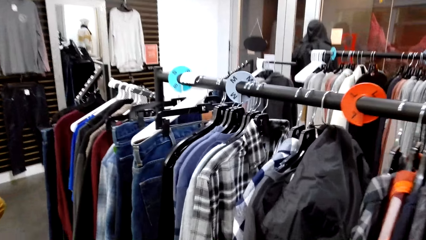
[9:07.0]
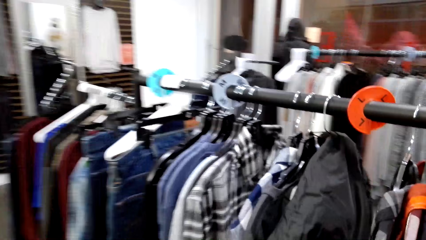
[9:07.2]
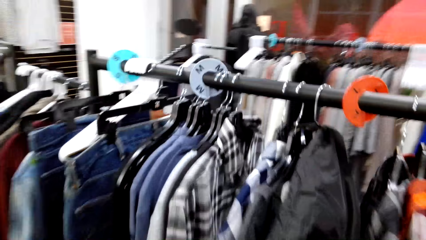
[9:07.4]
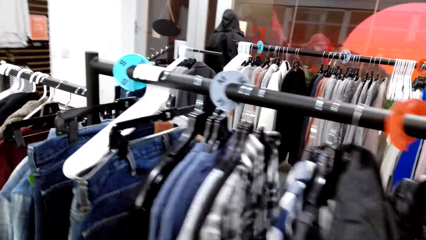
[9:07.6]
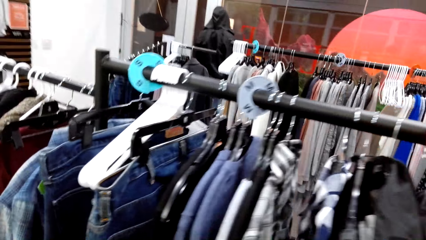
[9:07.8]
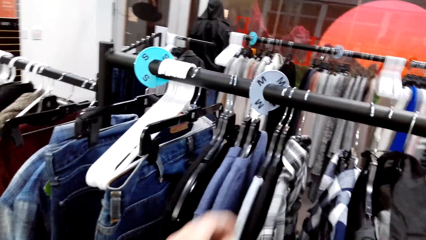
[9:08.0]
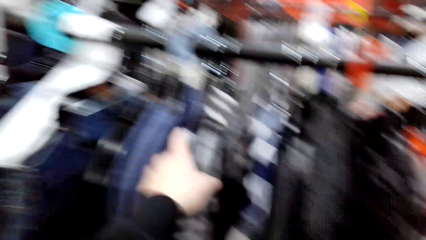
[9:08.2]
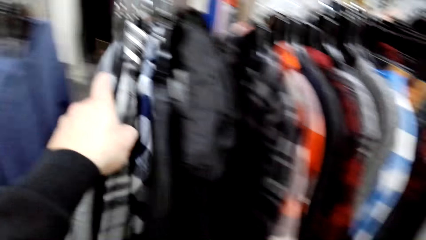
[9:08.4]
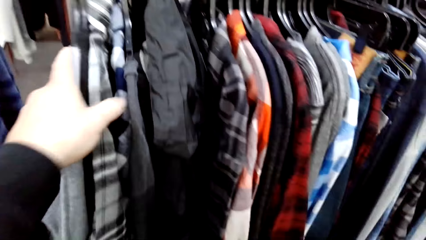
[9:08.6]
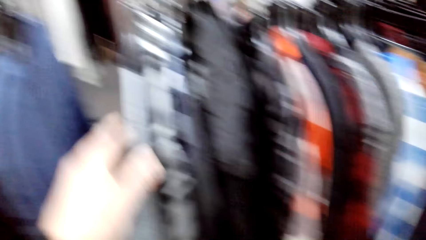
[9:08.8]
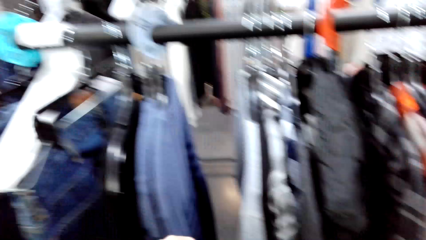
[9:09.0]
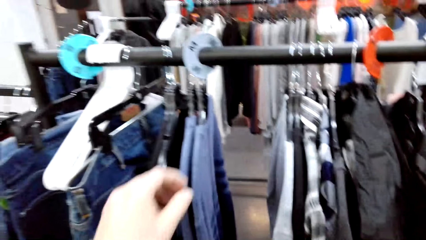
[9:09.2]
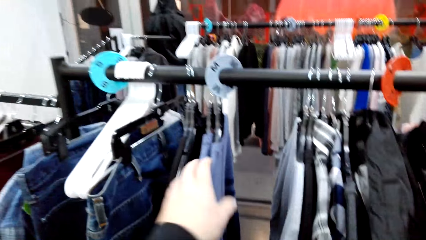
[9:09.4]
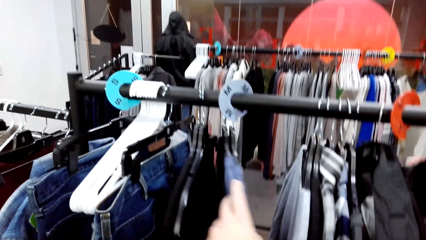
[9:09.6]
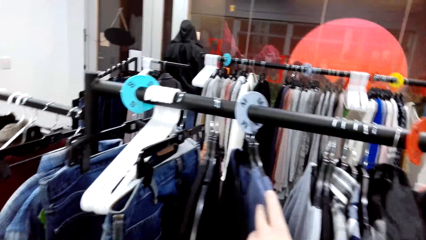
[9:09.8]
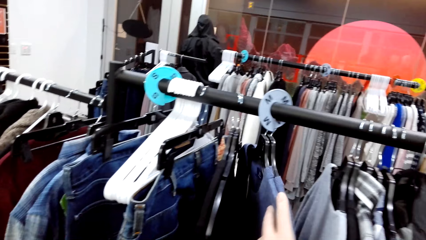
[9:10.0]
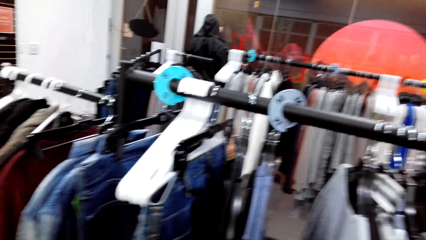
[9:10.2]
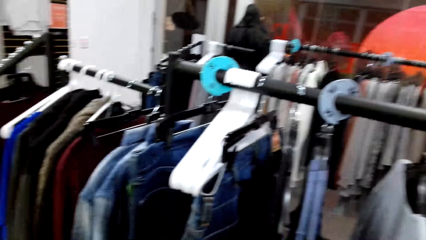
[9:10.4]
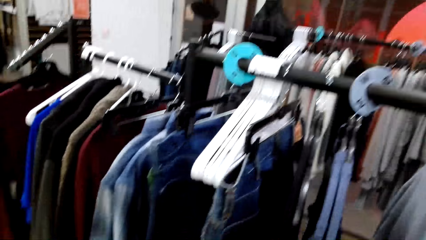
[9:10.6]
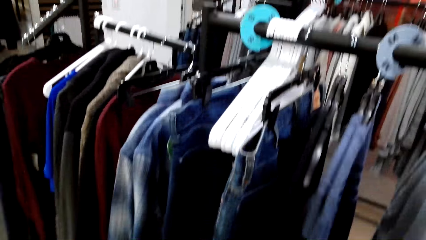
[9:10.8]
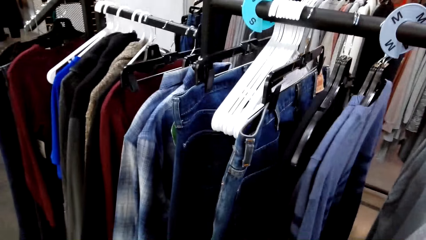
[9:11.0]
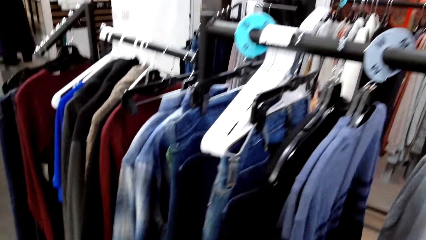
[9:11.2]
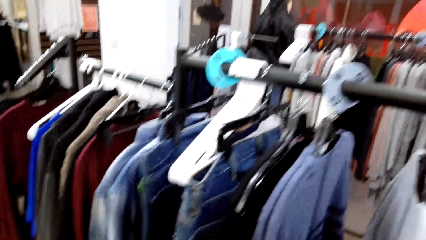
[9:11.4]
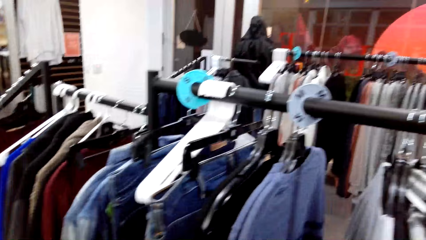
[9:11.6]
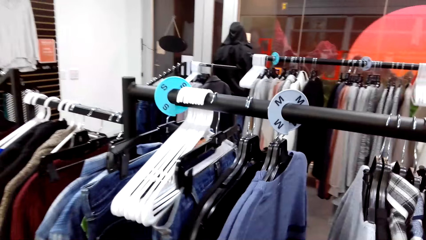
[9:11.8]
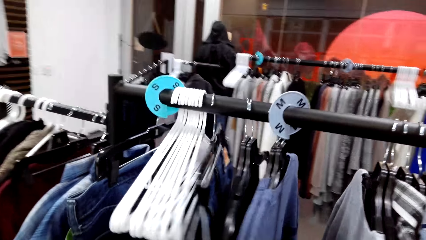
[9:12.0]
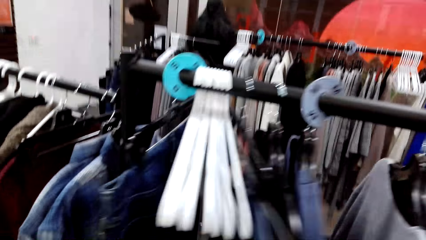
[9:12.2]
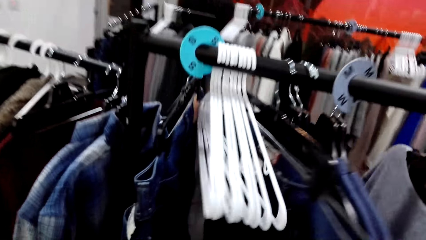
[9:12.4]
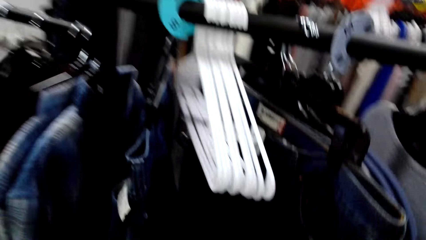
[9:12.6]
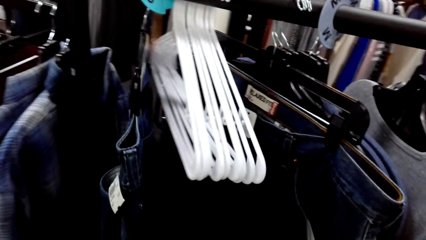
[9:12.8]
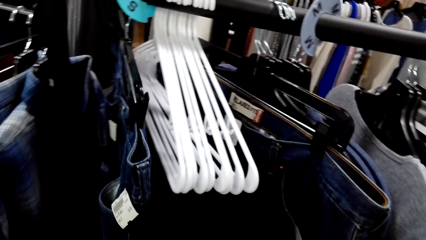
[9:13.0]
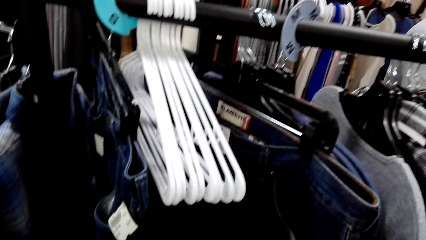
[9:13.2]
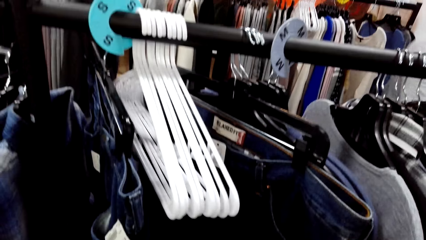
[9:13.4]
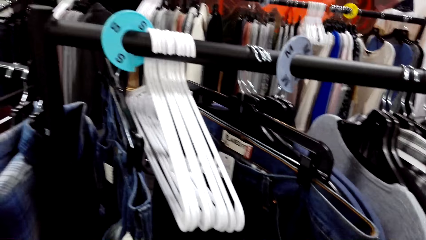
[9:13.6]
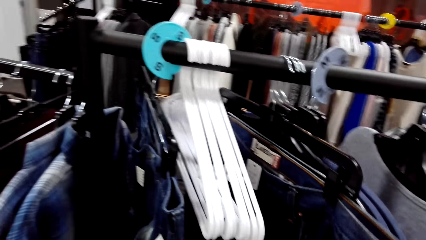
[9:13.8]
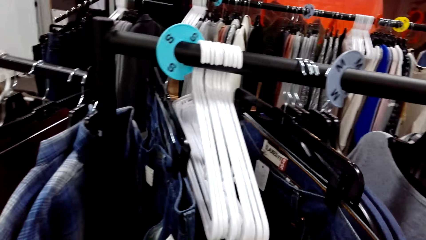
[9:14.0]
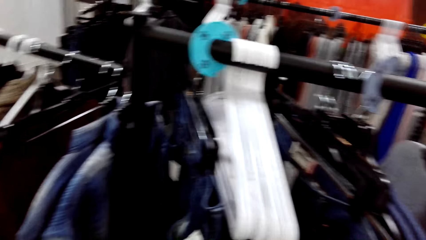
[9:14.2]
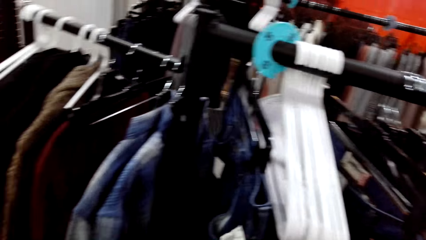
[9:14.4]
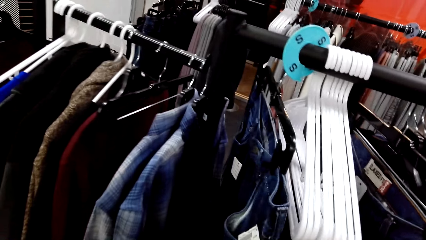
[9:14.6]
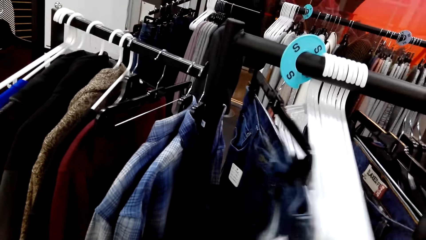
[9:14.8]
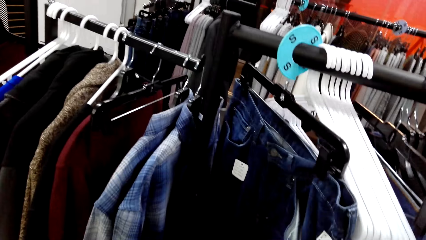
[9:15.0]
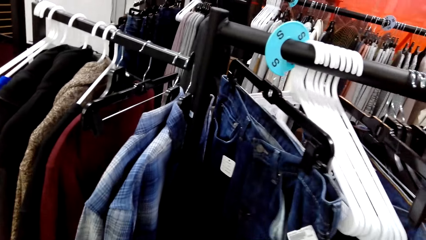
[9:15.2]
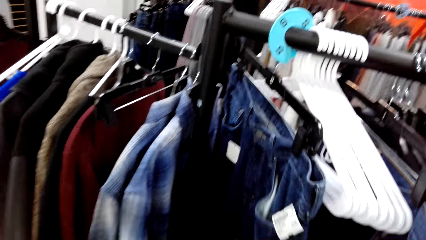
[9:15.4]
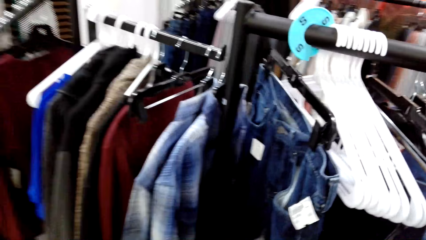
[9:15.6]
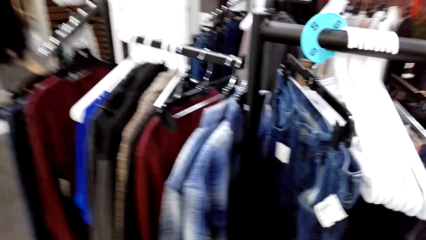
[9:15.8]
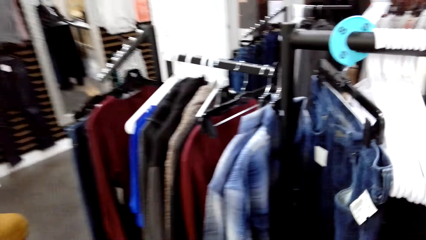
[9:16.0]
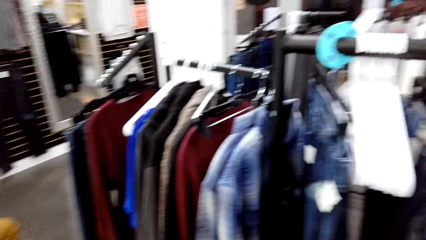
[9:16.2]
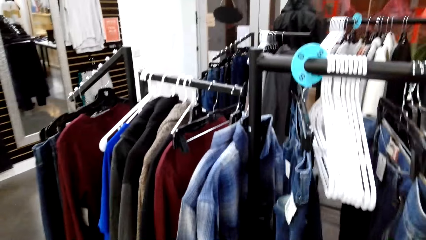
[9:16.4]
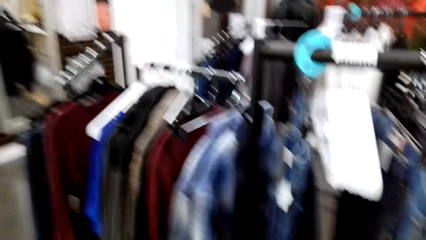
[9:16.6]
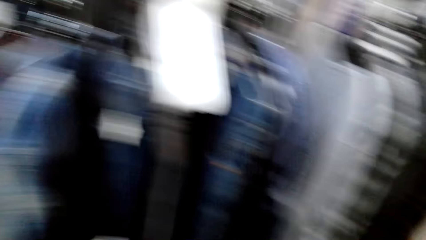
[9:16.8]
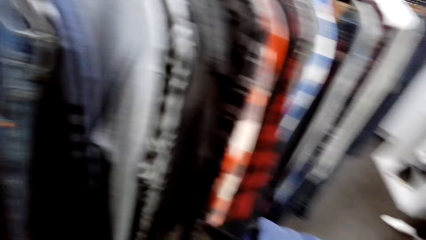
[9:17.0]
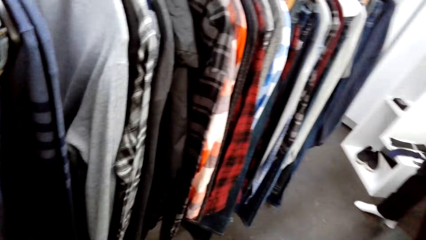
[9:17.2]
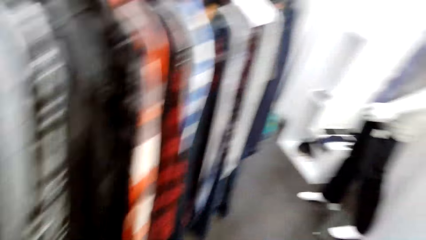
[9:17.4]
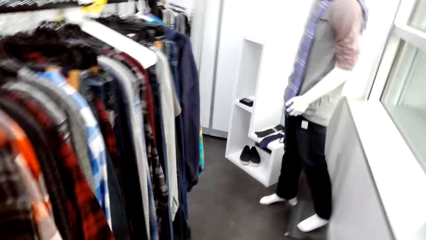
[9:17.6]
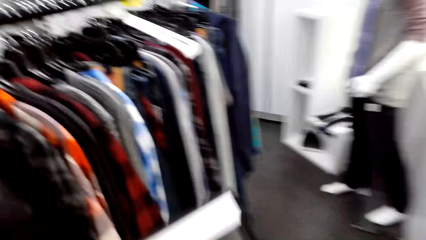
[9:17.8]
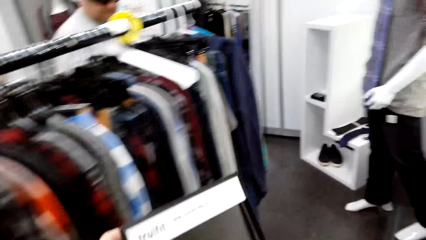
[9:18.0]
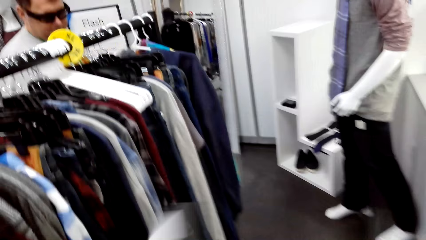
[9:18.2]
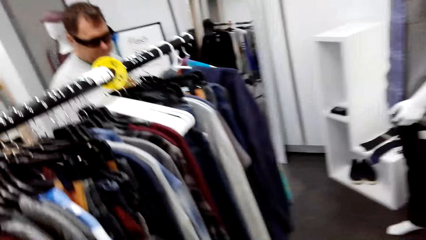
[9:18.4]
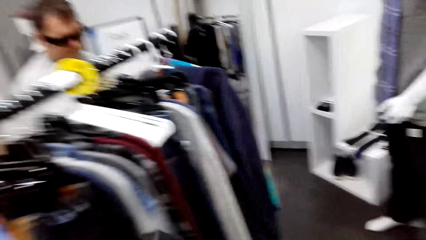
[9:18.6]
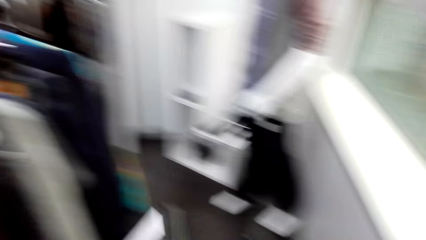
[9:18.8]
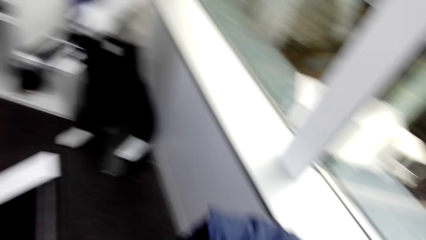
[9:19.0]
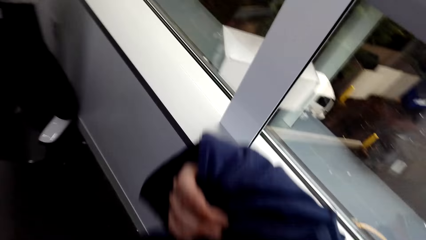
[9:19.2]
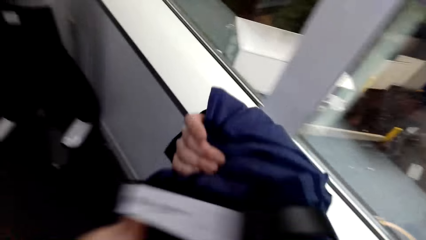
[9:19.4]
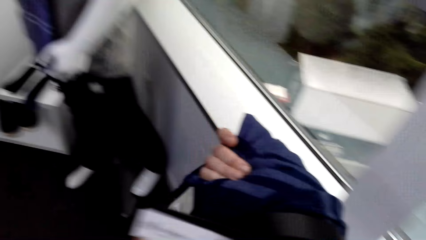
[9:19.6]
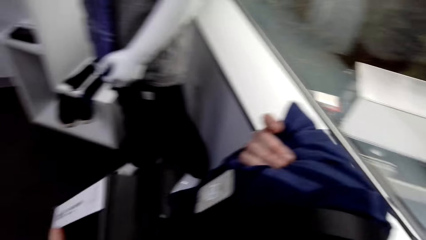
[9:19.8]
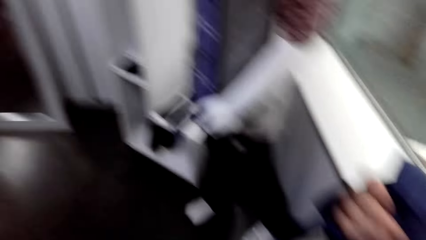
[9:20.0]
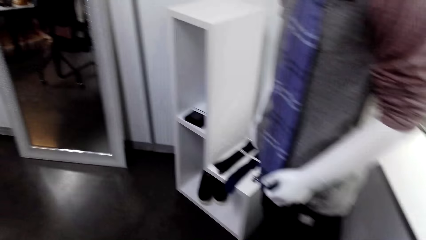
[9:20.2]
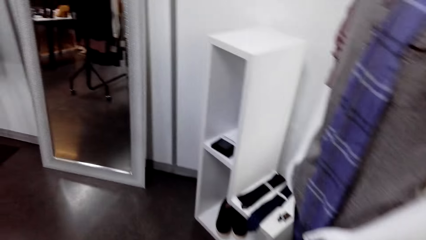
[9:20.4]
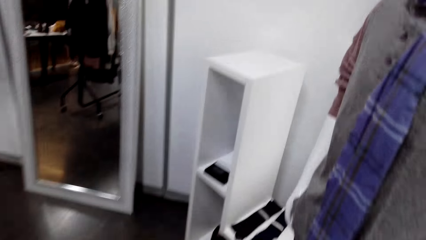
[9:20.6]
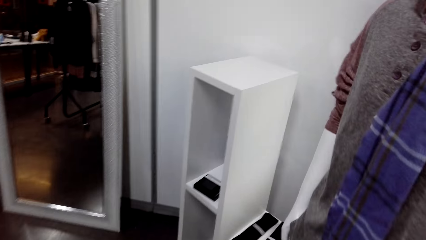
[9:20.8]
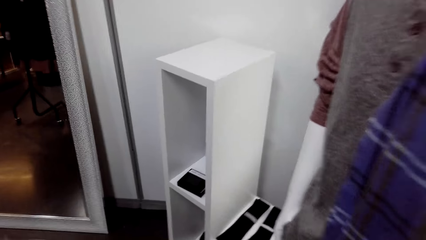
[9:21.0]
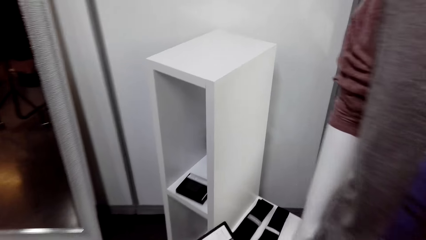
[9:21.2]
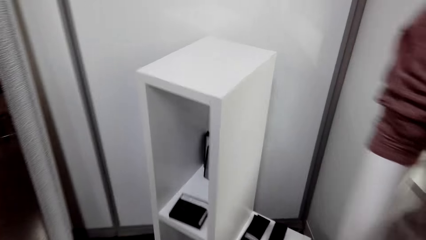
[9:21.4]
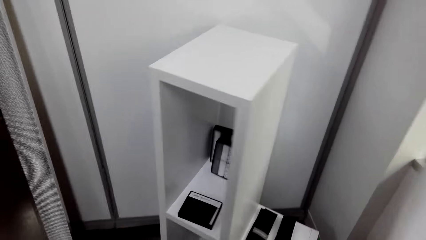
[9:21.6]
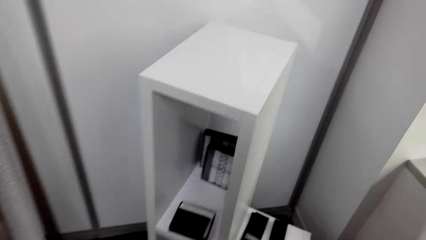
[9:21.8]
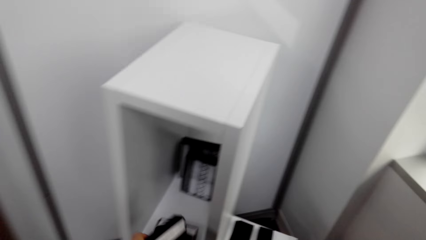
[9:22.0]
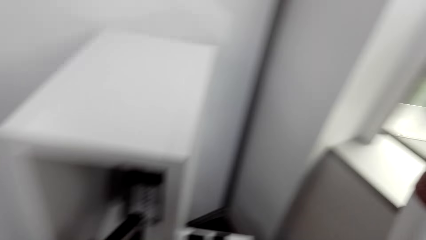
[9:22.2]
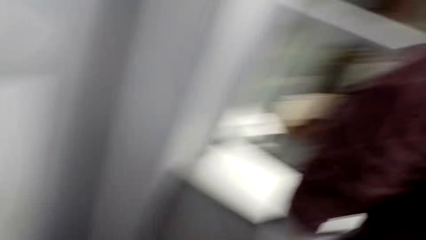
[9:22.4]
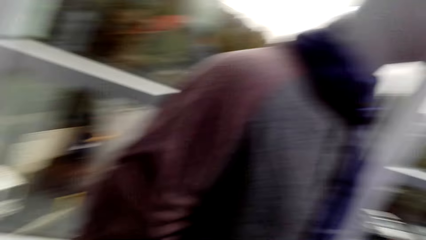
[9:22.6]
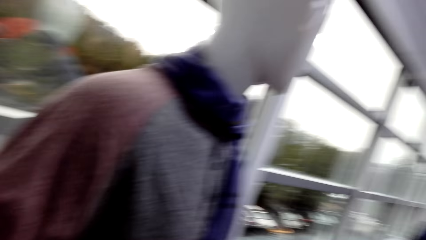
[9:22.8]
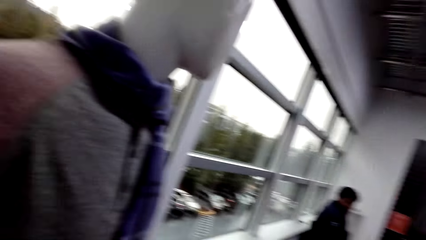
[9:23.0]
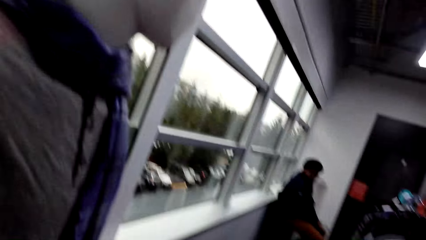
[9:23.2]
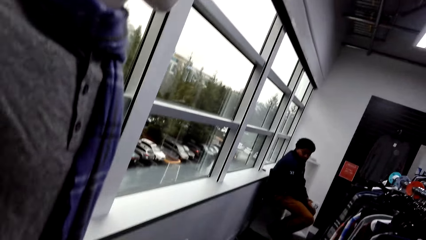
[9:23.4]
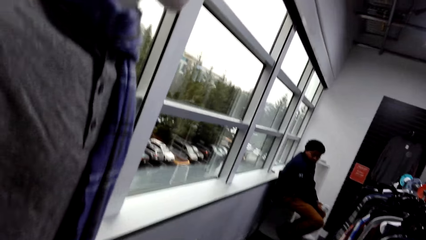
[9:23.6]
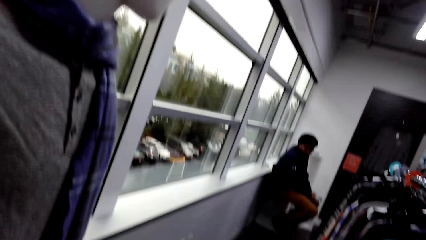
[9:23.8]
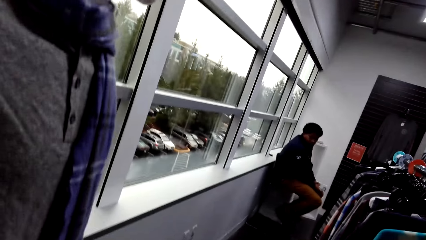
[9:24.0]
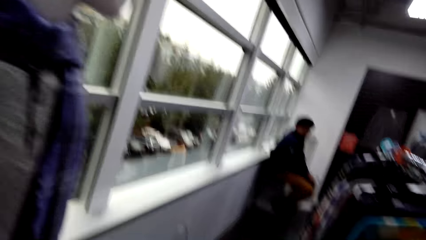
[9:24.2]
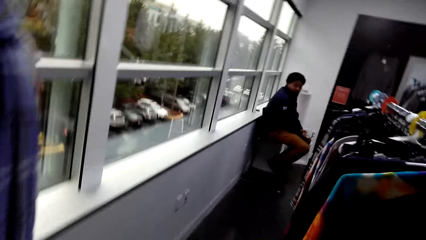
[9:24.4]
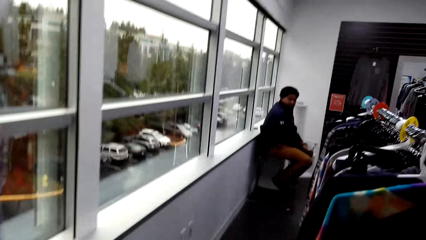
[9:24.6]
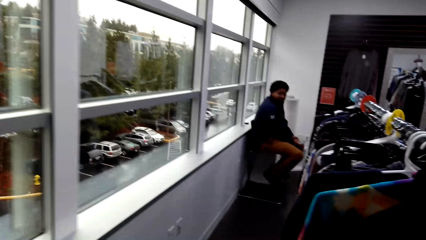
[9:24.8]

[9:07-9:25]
The camera wearer shifts the cloths on the rack. They touch the cloths. They turn the cloths on the rack. They walk around the boutique. They hold a cloth. They pick up a tie. They drop a box in the cabinet stand in the room. They converse with a person on their way back along the rack. They look around.
